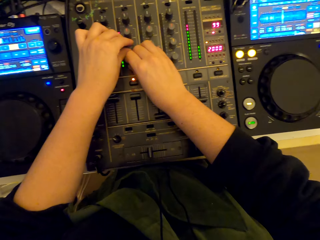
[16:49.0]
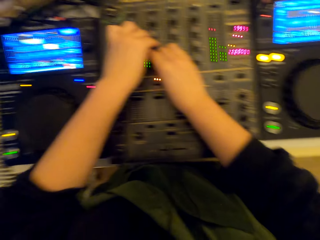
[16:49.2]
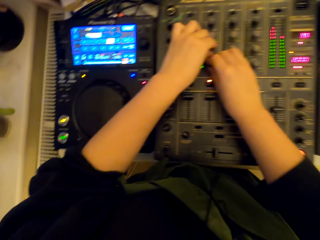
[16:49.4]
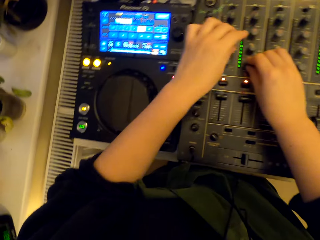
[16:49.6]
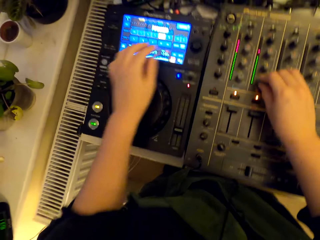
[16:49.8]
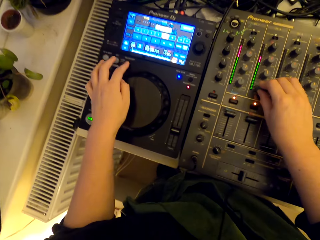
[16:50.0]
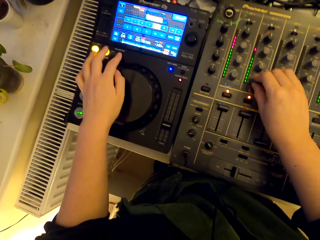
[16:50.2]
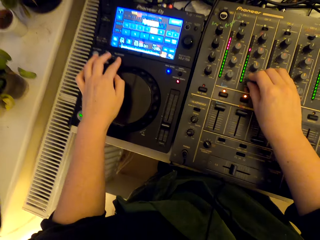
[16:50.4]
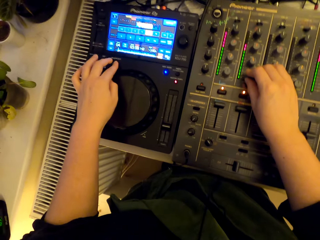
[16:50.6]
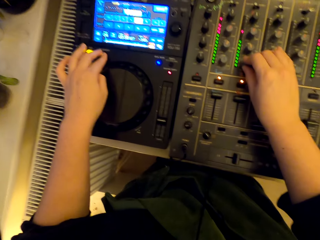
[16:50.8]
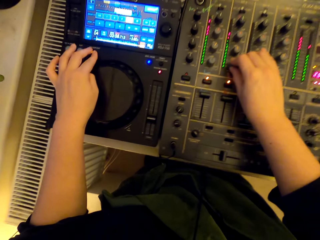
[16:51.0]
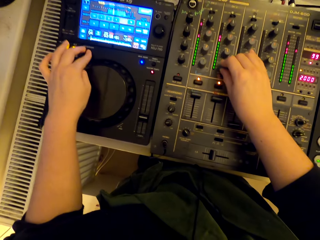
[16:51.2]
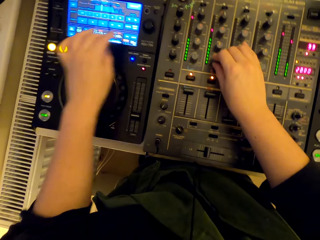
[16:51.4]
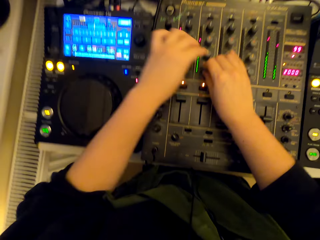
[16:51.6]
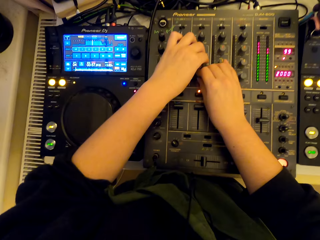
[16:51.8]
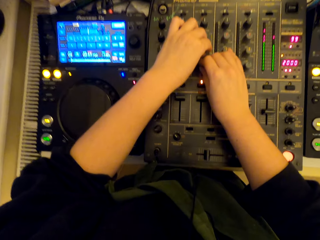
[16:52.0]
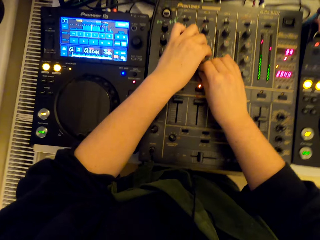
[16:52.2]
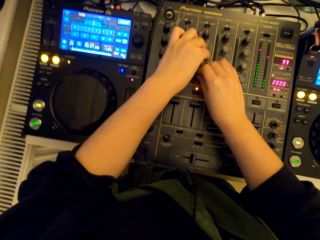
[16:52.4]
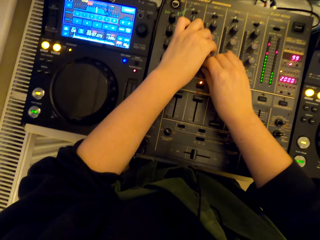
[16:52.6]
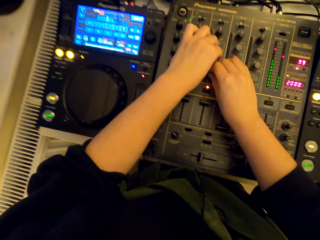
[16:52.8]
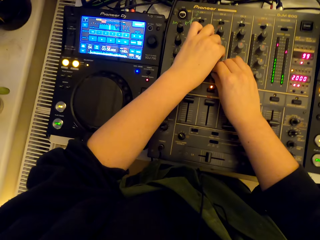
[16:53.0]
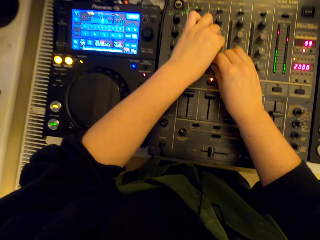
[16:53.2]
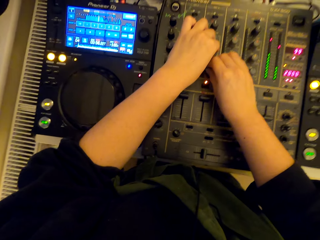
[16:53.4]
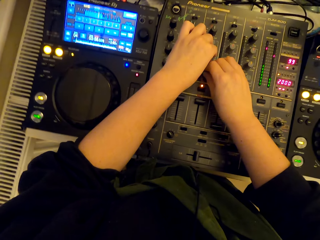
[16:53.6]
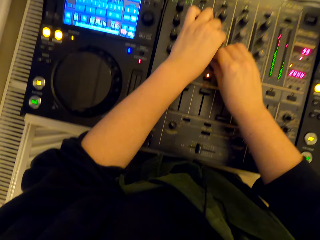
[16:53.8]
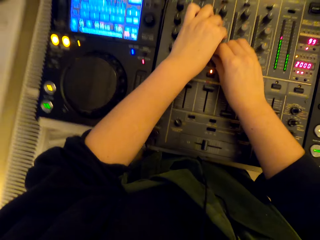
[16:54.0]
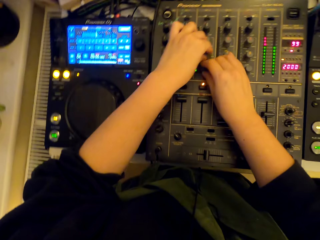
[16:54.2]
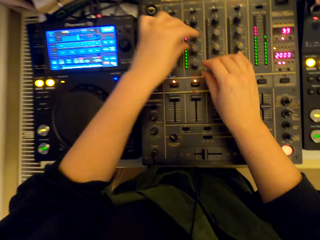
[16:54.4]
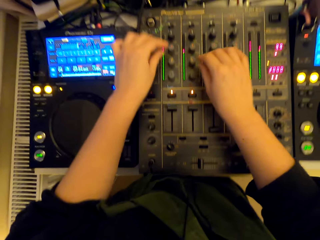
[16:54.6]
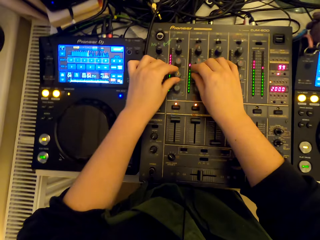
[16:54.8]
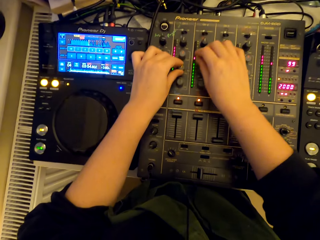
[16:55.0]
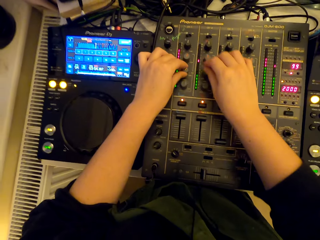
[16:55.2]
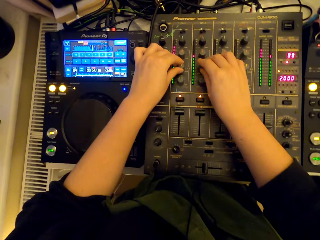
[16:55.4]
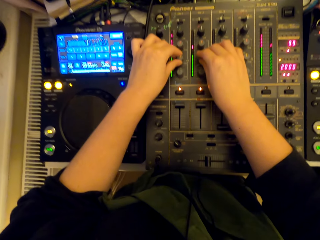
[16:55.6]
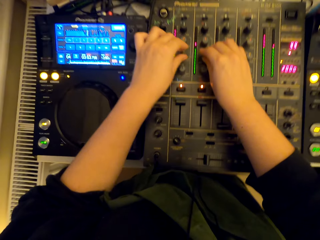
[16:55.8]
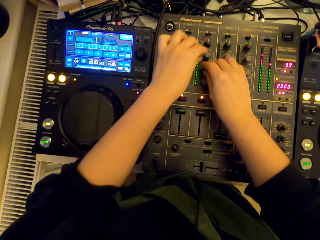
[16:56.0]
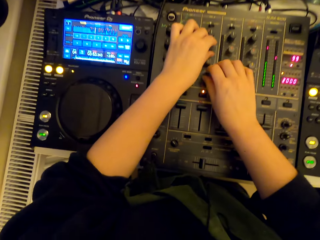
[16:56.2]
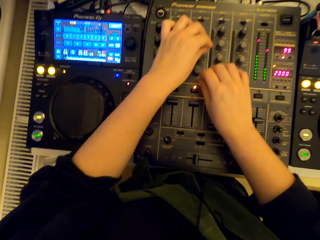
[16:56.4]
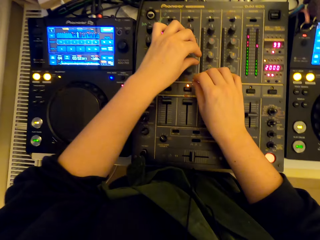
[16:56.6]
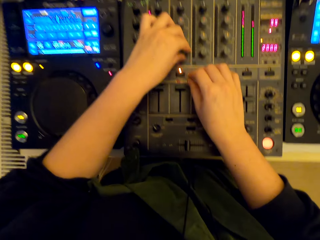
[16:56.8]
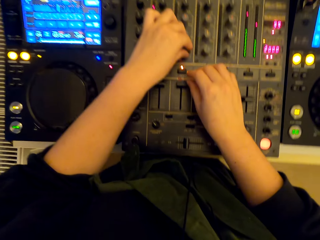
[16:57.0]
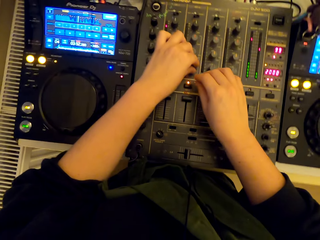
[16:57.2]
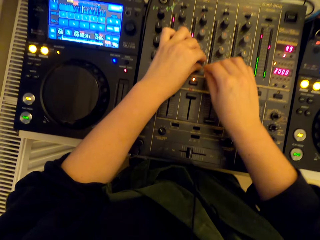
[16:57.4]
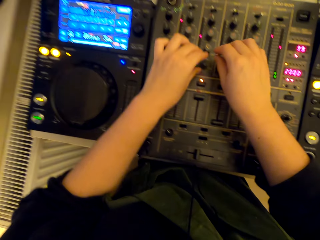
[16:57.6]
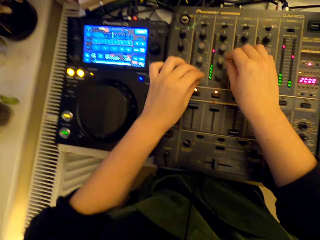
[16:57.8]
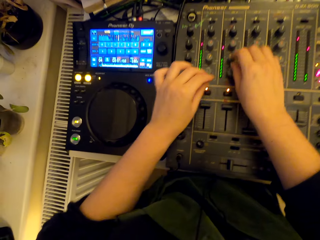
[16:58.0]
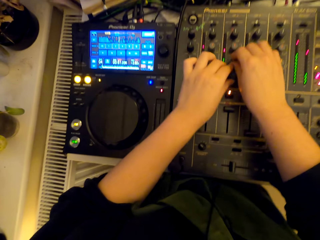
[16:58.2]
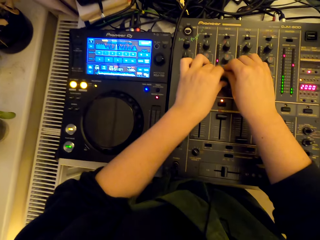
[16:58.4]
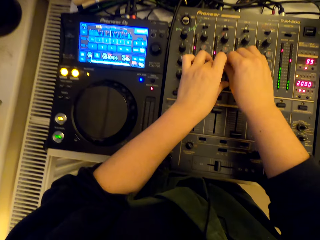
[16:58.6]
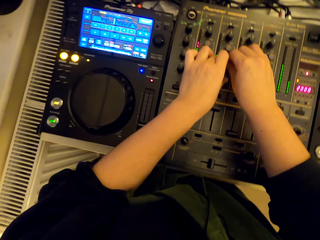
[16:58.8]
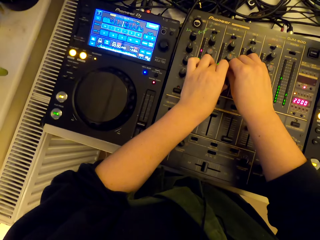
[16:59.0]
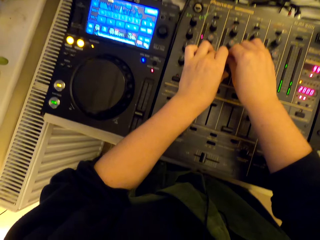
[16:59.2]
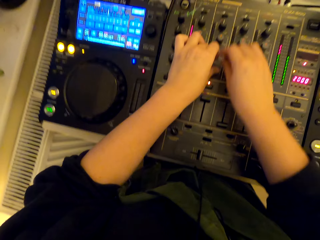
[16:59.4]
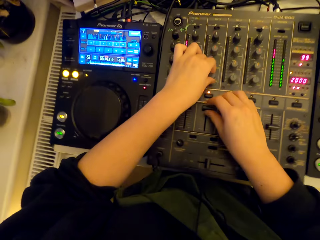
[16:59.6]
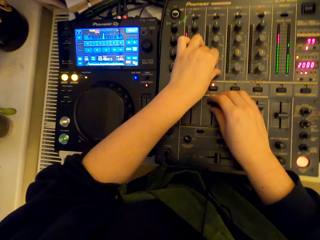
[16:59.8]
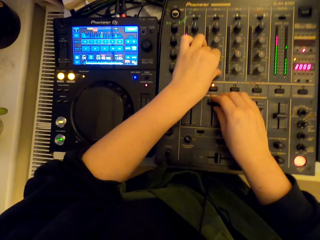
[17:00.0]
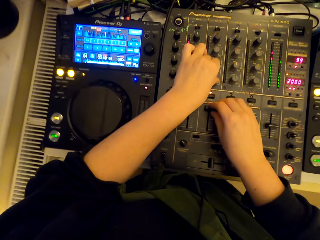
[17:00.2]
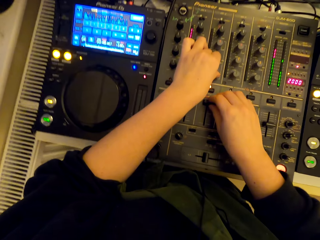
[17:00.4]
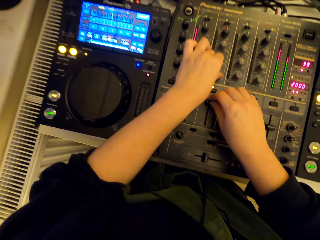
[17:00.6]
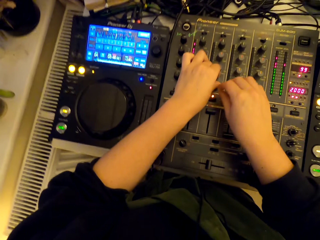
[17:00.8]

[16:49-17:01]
The camera wearer presses the button. They turn the knobs.

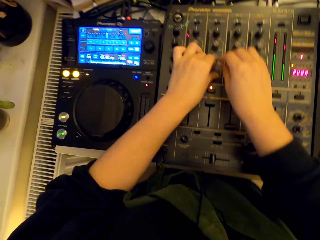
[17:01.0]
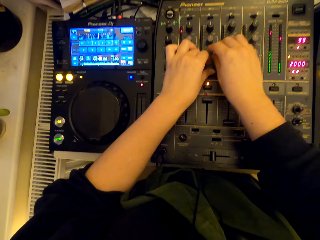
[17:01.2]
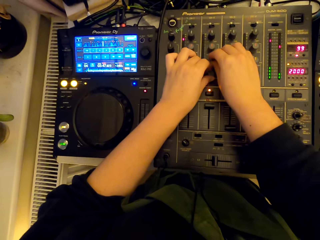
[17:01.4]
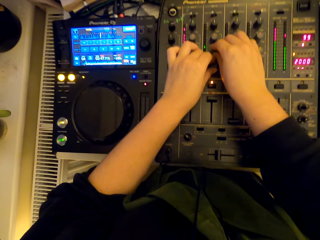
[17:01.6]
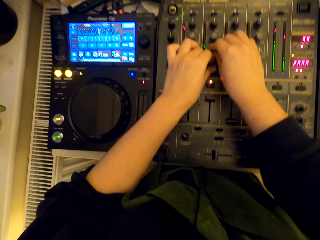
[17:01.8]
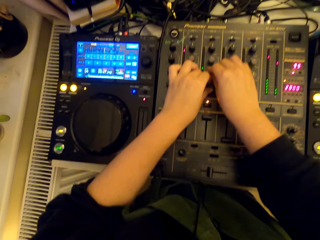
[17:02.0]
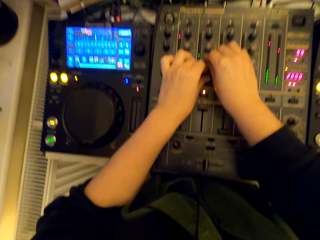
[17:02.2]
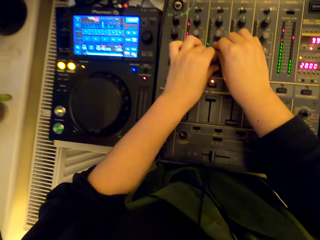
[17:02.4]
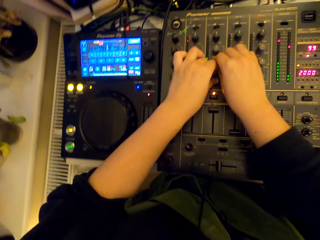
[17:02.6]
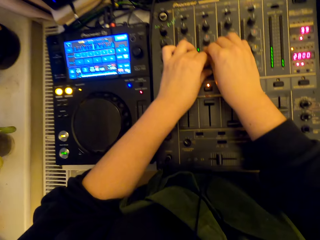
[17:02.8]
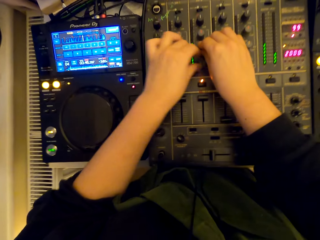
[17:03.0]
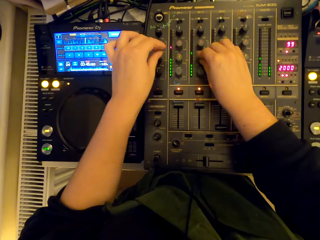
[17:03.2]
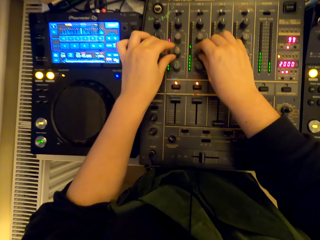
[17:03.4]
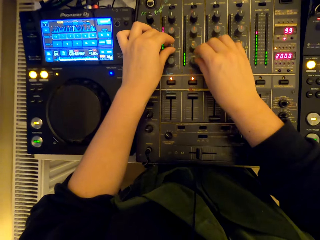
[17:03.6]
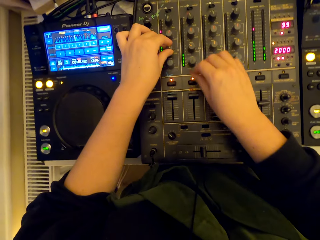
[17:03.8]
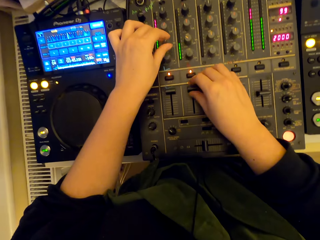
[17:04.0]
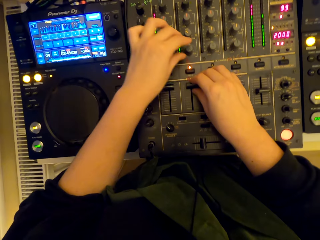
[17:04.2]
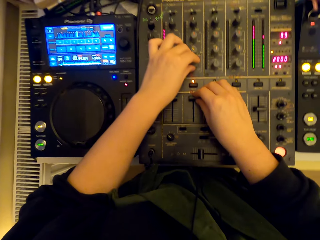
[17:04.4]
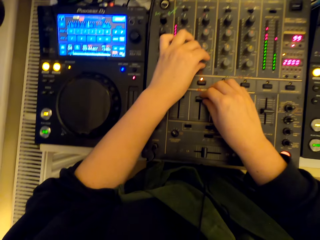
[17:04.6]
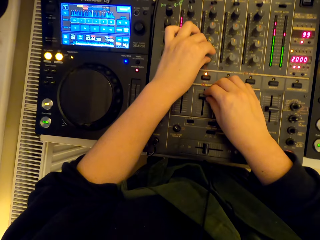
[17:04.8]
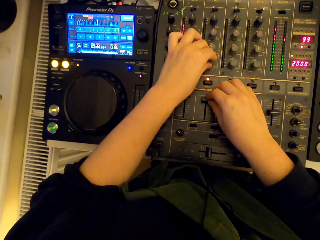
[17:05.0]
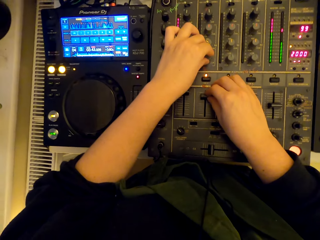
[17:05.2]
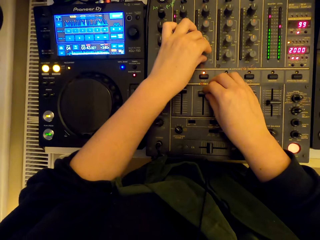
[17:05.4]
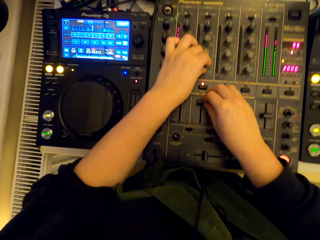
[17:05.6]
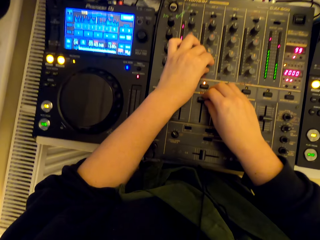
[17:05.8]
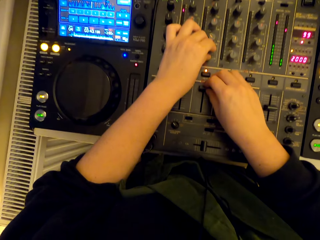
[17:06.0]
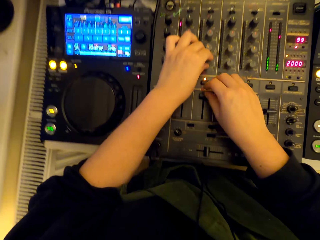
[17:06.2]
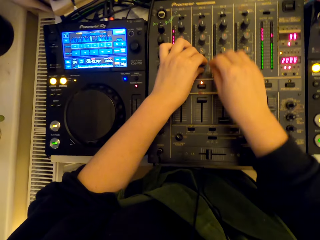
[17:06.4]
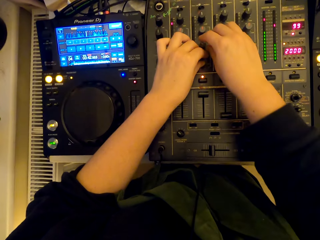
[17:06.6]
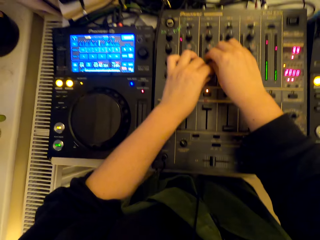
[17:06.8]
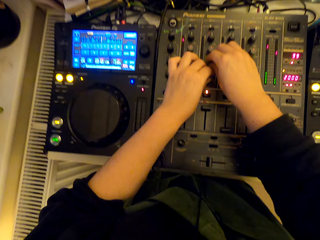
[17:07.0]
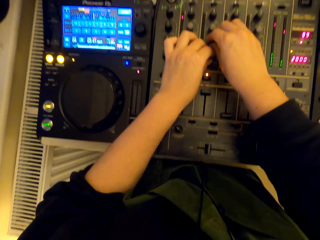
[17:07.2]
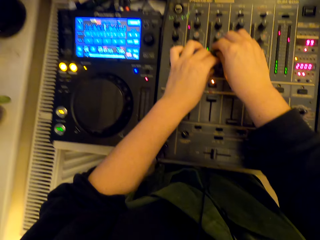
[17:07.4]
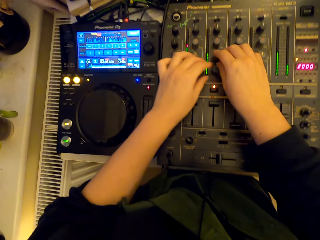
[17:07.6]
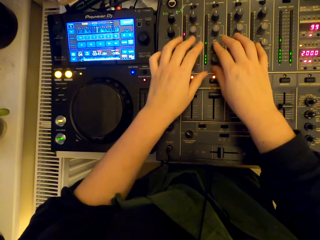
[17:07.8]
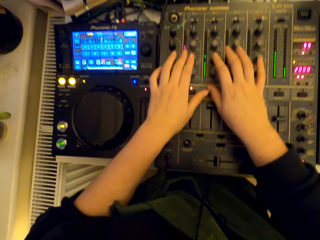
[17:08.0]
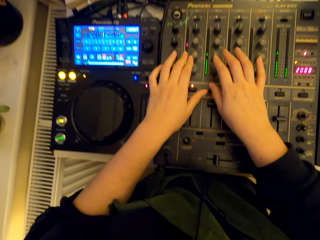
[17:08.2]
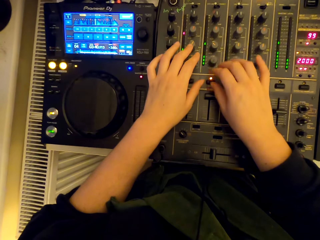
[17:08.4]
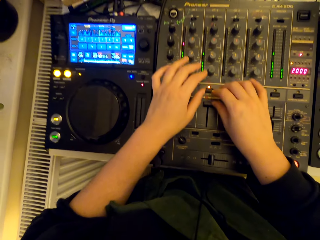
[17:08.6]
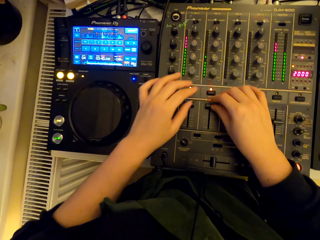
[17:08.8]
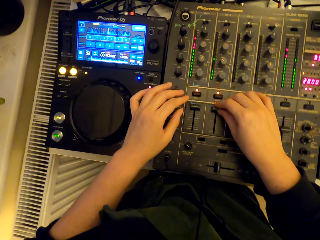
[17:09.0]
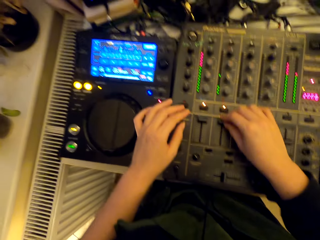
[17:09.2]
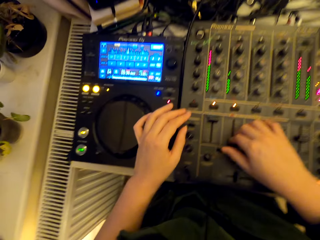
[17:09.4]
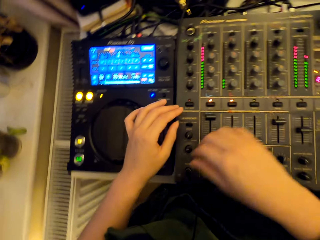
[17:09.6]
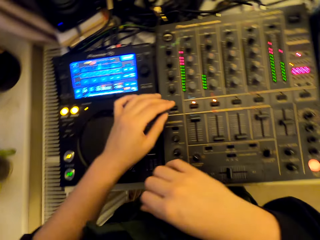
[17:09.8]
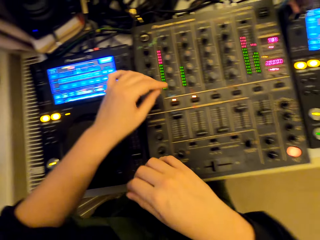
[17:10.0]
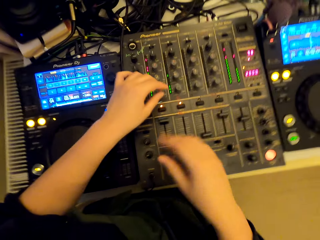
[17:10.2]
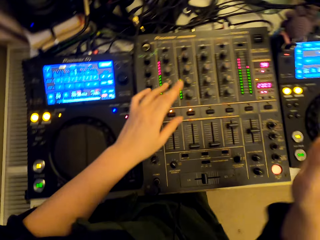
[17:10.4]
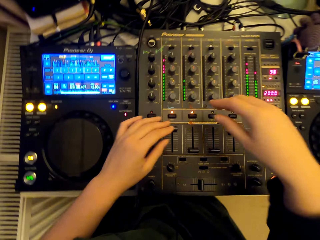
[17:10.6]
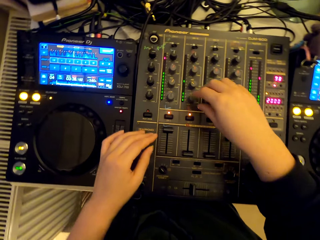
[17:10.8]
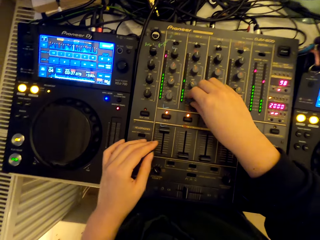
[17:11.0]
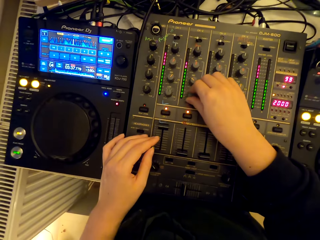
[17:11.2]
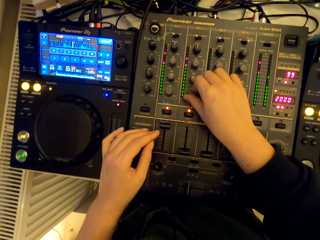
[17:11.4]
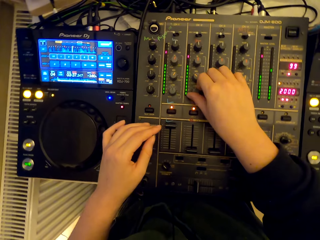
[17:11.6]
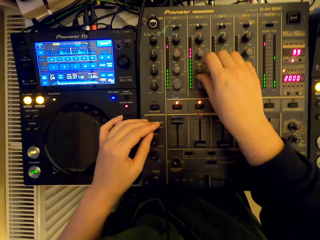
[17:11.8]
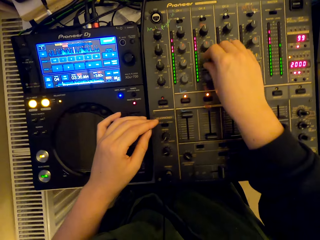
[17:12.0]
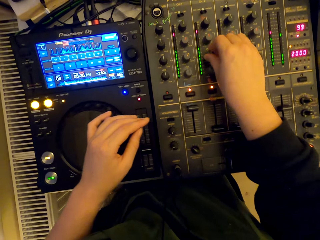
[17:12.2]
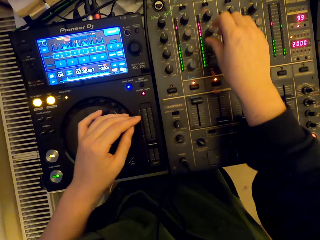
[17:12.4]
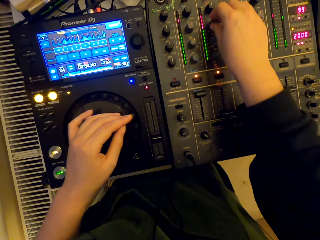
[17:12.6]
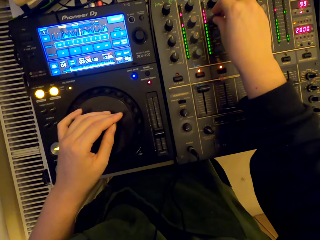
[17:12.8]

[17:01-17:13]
The camera wearer adjusts the pitch slider. They turn the knobs.
